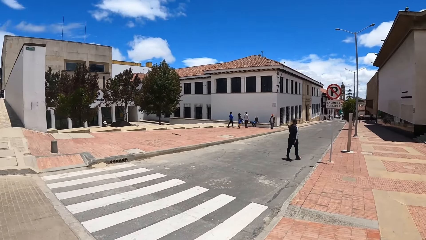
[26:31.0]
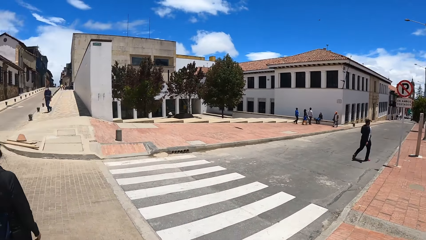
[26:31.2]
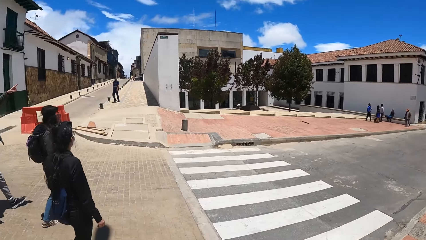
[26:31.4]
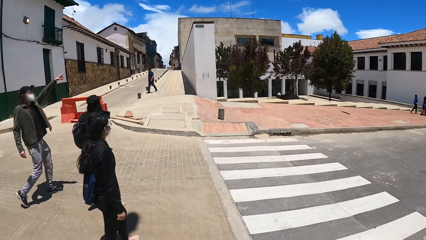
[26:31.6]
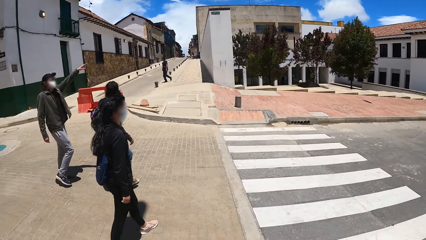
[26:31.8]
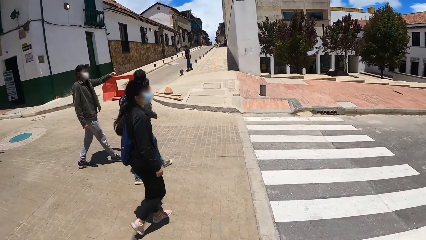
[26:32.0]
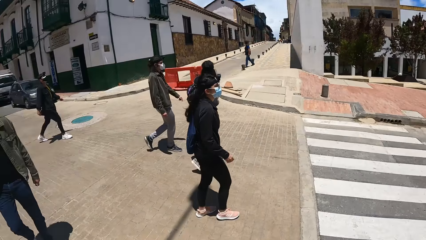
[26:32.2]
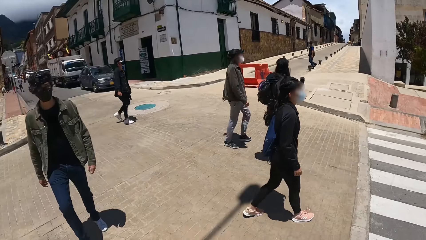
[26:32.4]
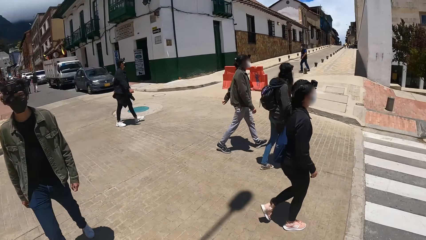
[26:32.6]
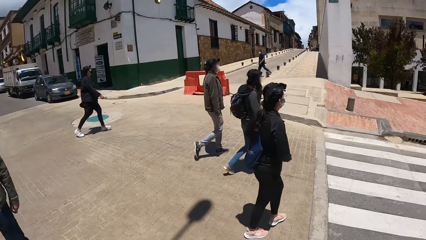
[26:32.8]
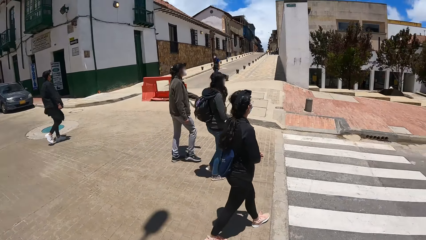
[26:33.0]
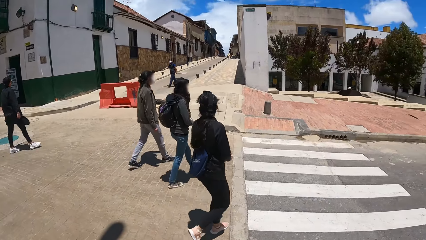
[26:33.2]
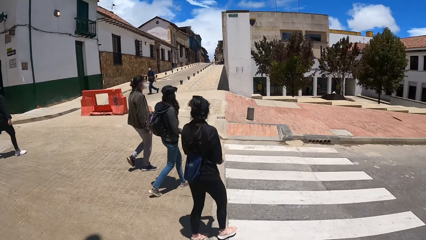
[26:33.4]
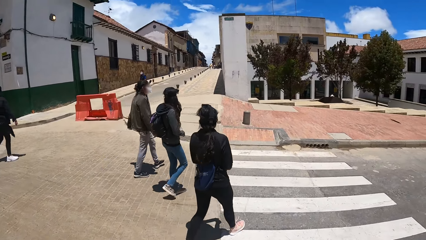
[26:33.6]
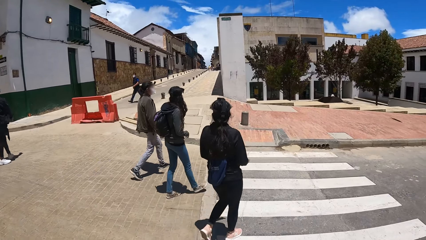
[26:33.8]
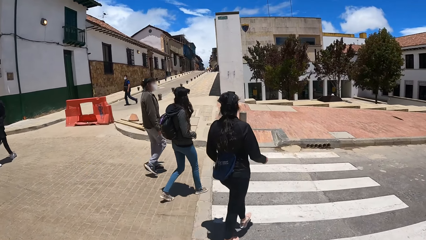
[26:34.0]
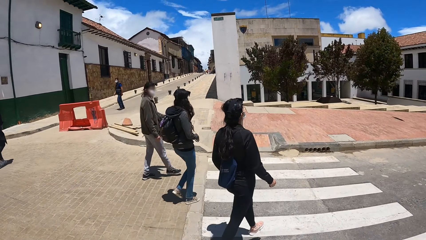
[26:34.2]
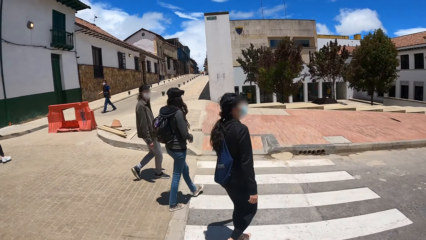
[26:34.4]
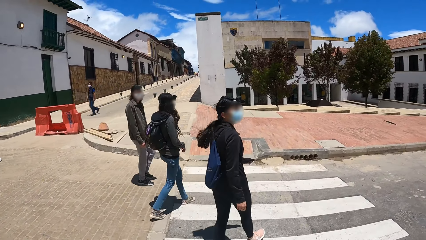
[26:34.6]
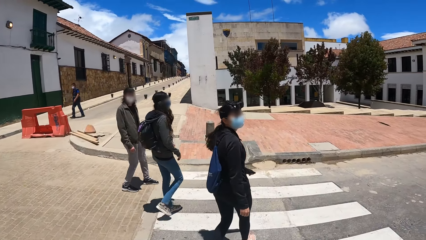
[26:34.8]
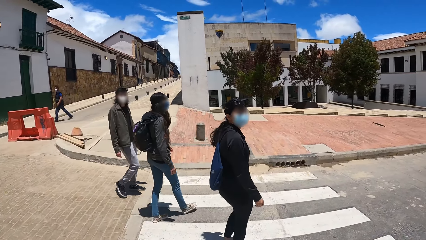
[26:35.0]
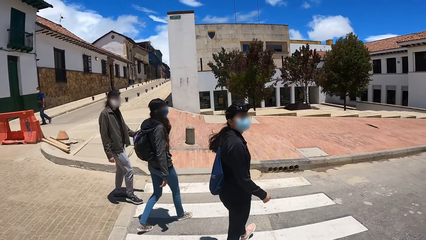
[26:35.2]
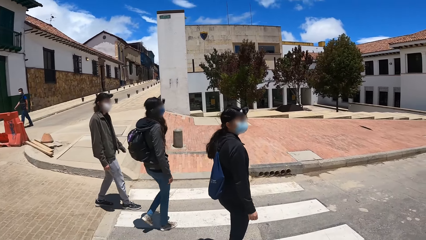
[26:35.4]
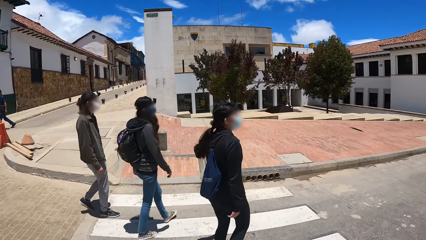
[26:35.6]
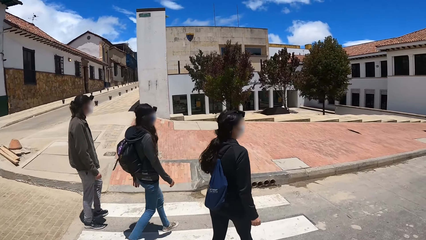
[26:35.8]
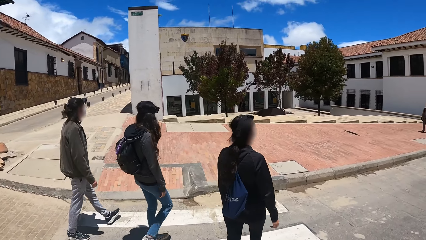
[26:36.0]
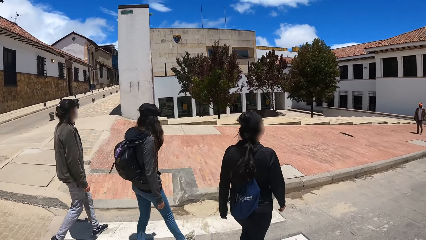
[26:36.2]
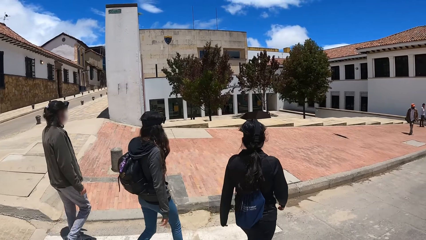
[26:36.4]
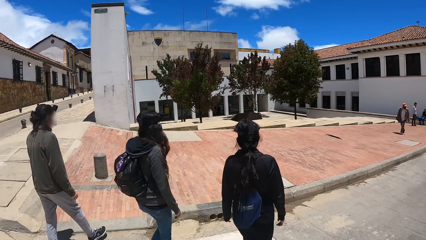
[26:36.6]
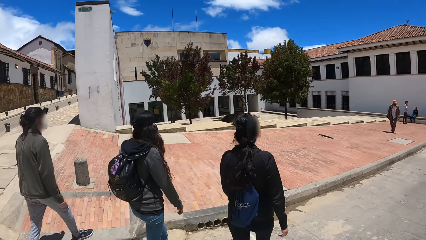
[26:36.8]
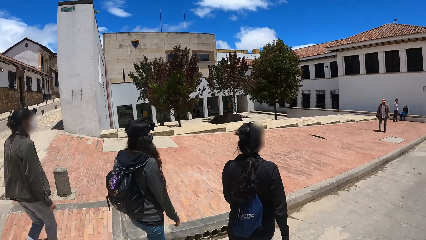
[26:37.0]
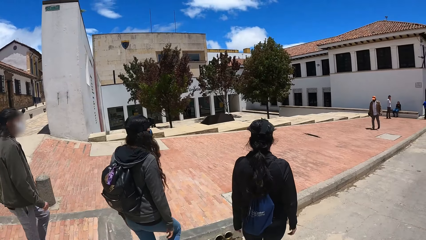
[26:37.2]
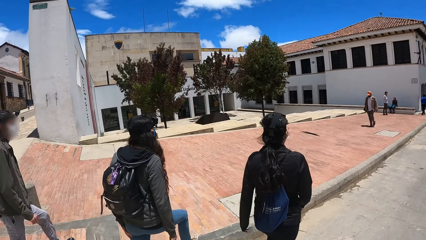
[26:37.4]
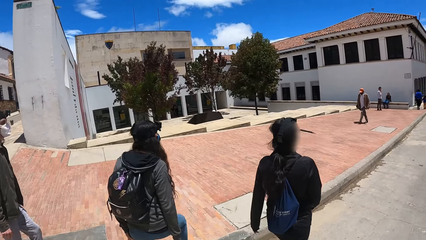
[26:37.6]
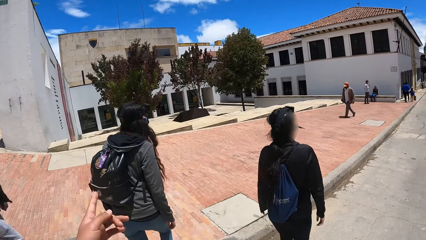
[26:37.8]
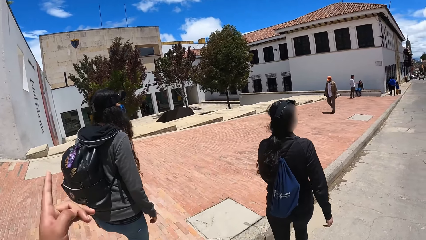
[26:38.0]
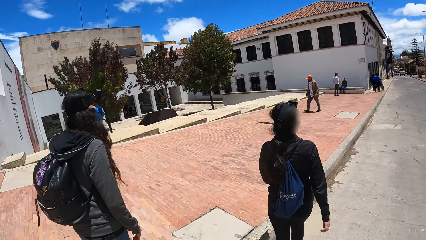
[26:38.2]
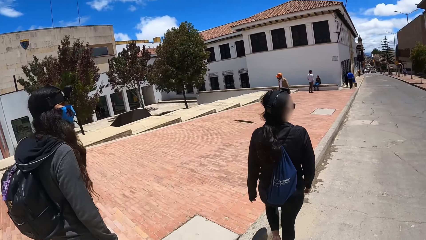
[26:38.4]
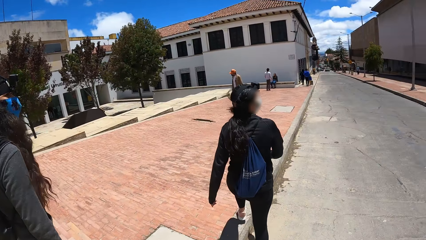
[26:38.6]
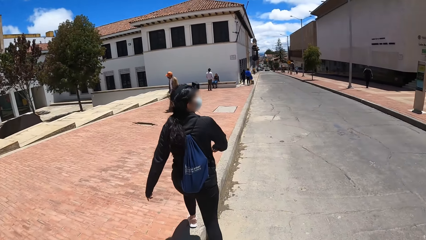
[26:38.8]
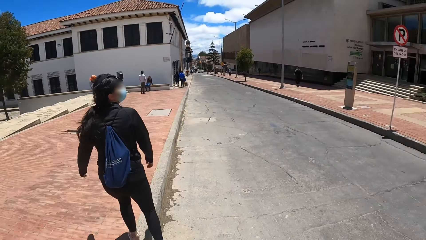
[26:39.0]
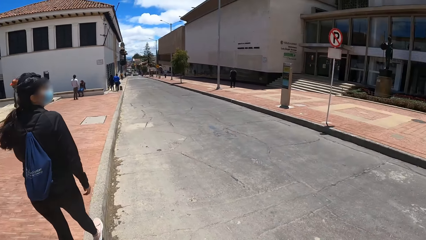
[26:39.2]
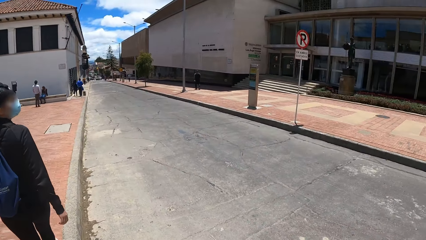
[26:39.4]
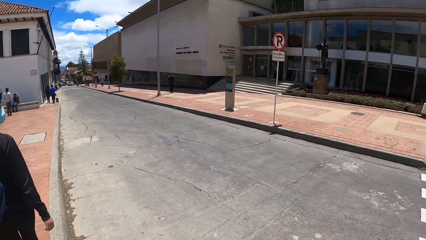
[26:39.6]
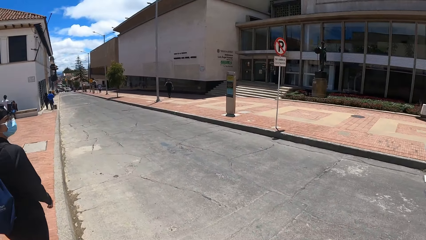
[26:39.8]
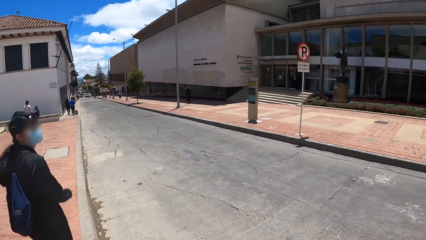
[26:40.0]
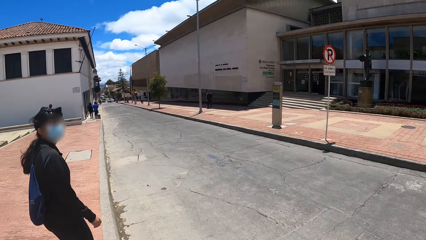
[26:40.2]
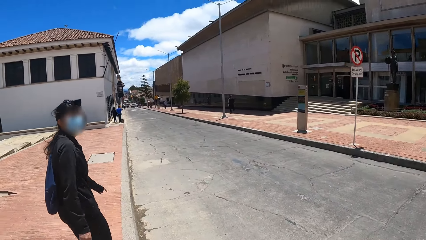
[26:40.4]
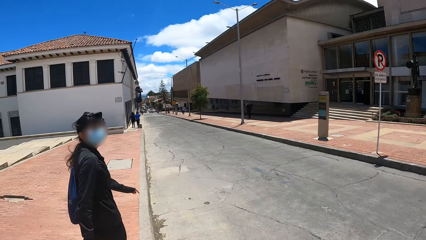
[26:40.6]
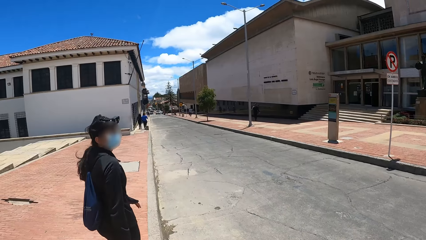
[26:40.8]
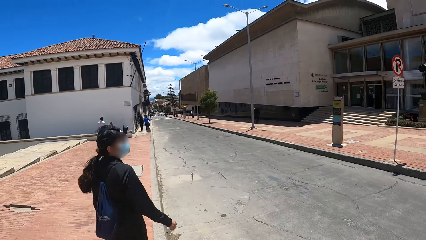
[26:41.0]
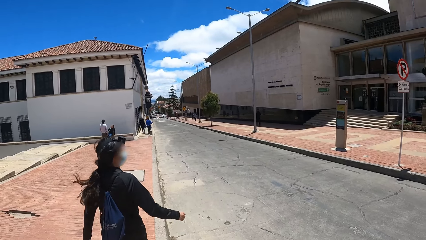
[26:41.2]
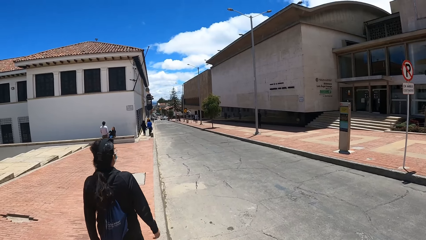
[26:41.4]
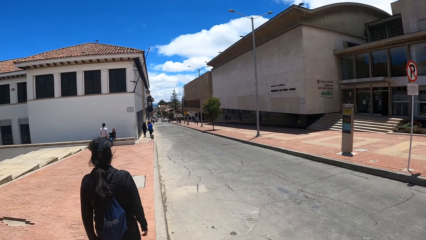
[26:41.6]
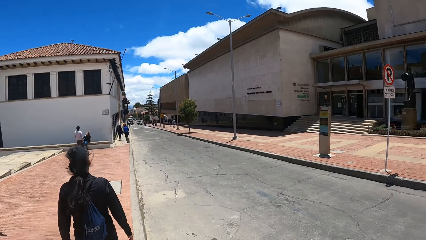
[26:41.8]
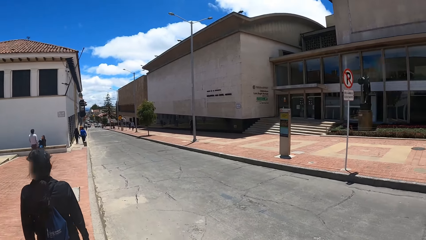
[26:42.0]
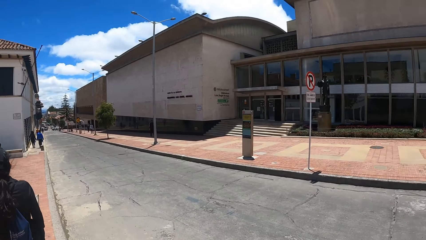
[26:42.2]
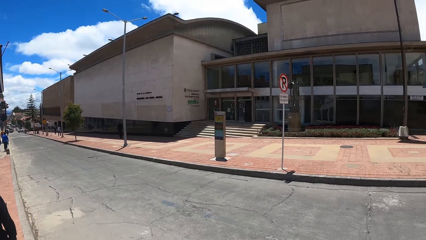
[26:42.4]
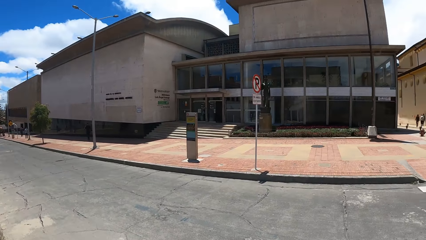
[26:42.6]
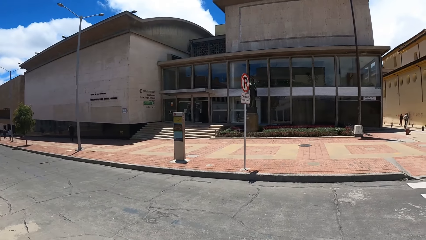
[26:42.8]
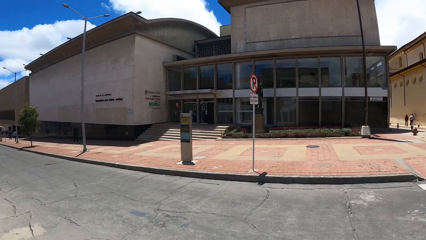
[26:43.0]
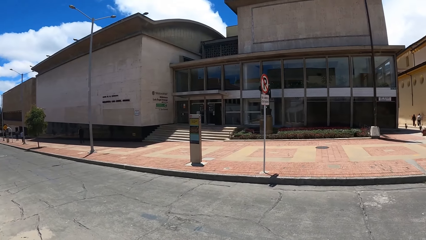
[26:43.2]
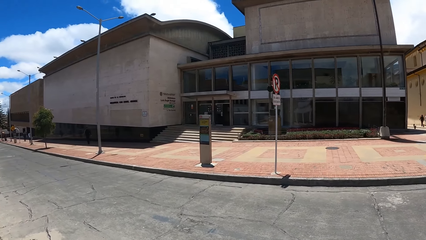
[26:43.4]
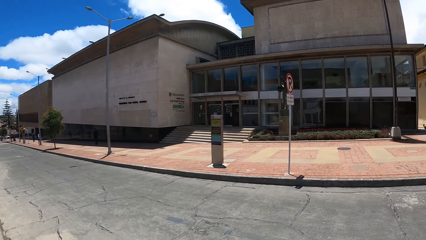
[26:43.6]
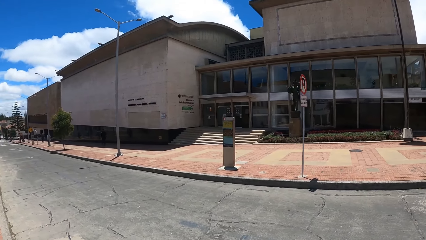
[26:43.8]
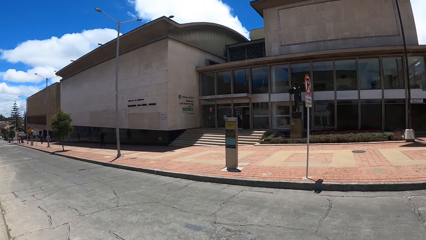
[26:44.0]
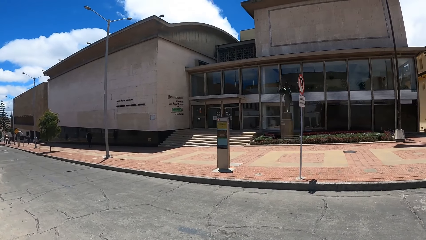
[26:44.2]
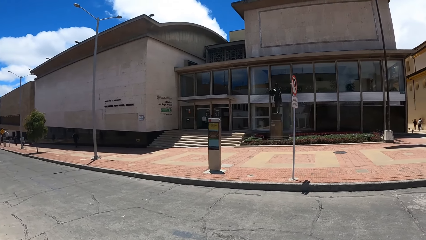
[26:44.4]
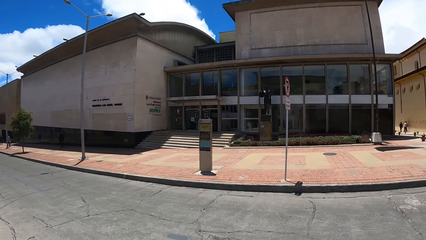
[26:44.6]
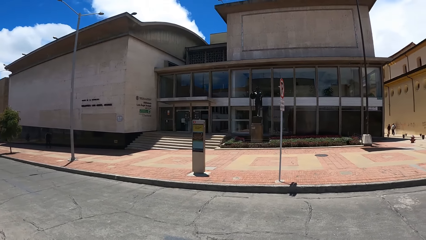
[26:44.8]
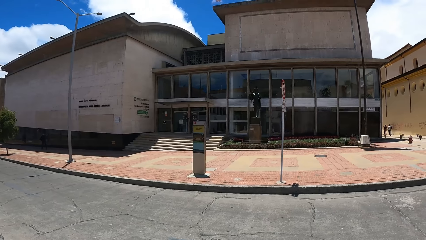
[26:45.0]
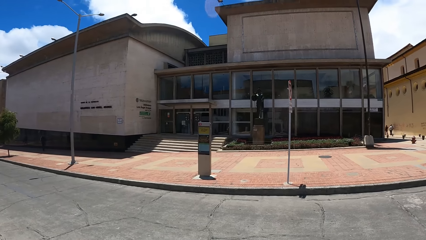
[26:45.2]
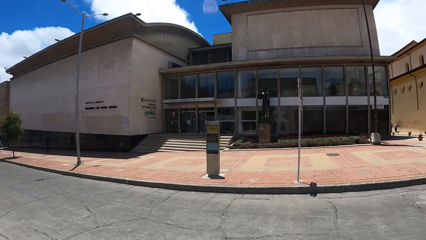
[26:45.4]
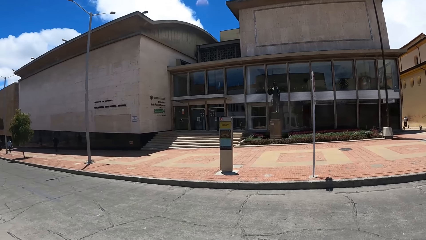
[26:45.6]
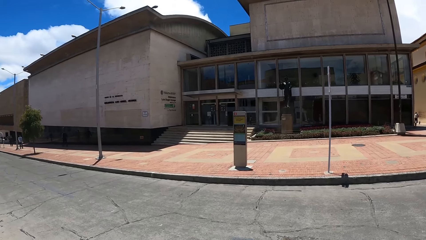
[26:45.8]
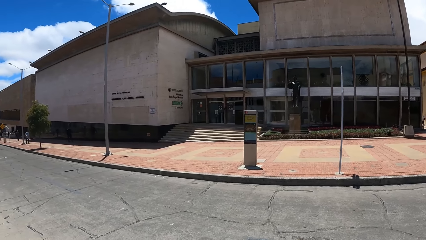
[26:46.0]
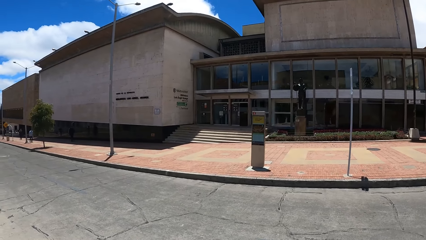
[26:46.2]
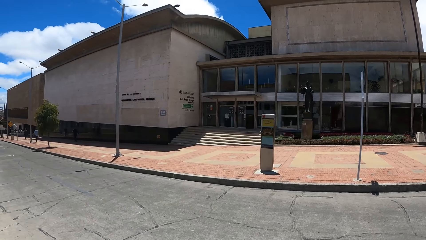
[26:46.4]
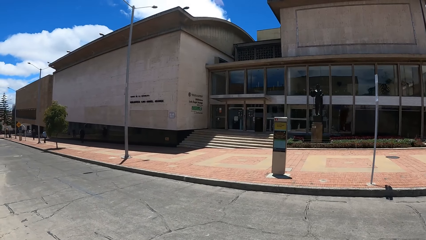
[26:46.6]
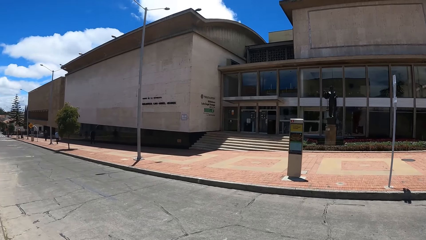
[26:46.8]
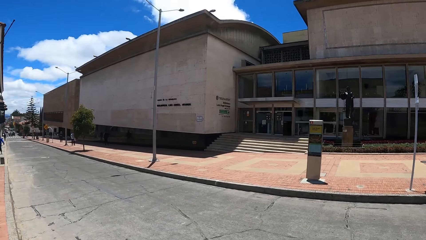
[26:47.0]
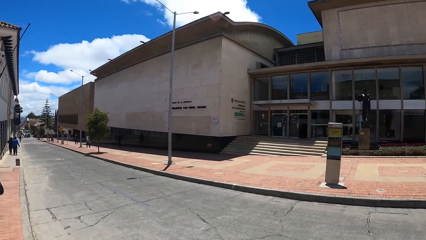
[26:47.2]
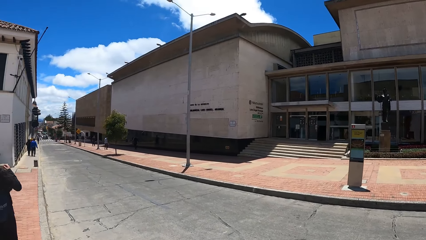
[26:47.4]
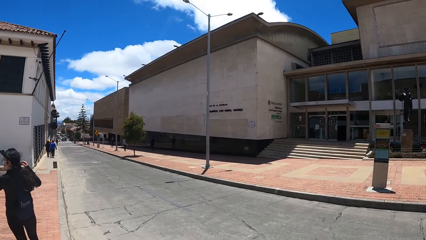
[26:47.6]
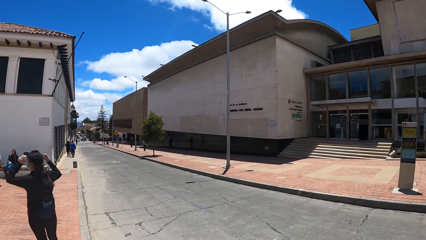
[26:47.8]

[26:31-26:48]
The camera wearer looks around the street. They cross the road. They look around the street.
